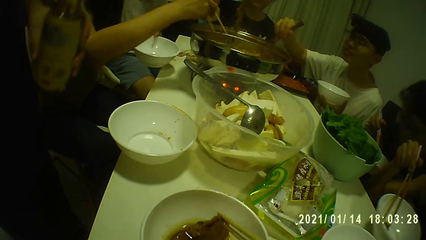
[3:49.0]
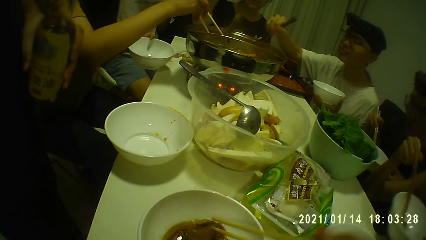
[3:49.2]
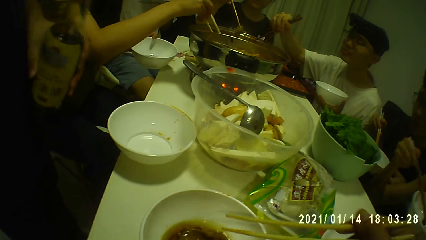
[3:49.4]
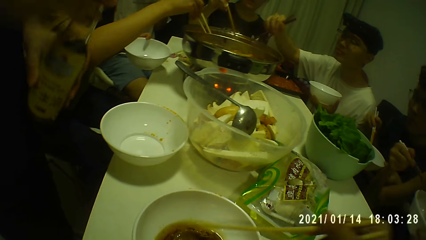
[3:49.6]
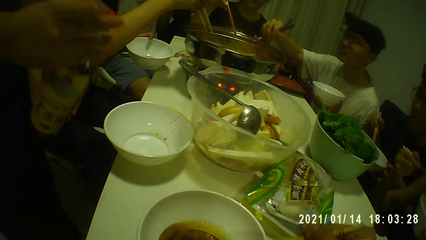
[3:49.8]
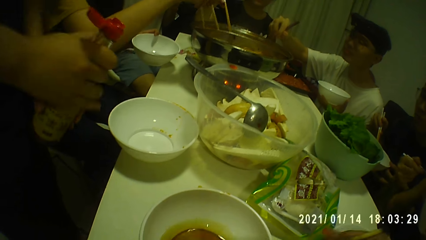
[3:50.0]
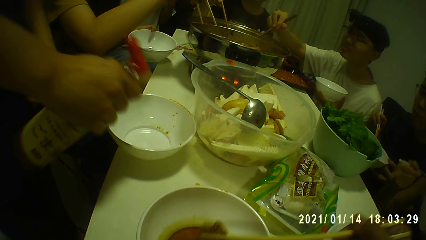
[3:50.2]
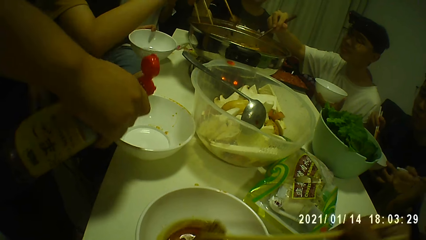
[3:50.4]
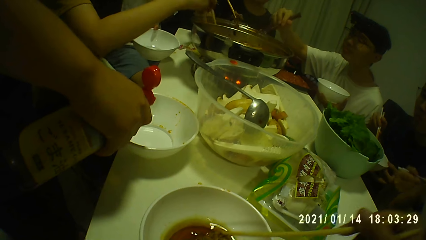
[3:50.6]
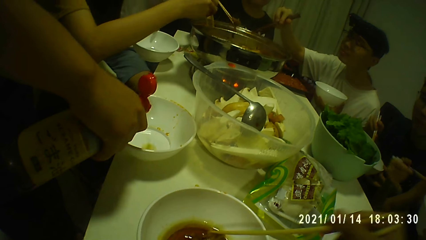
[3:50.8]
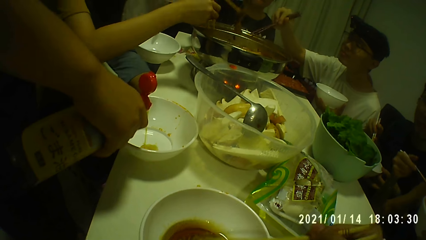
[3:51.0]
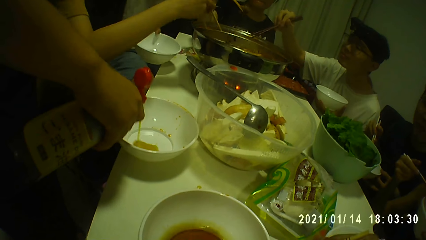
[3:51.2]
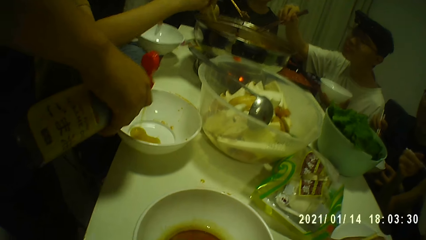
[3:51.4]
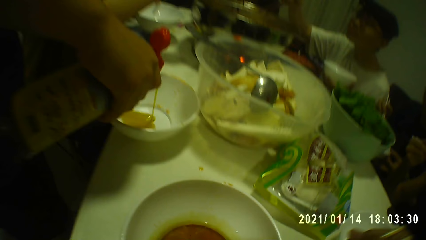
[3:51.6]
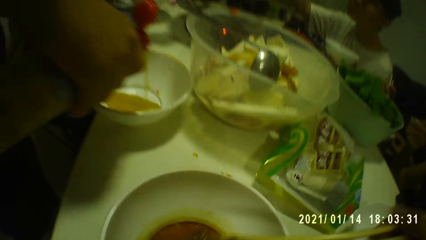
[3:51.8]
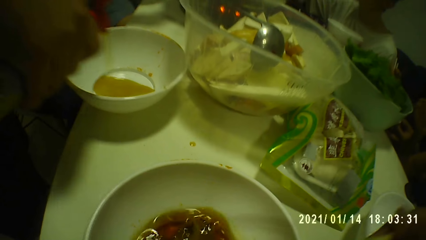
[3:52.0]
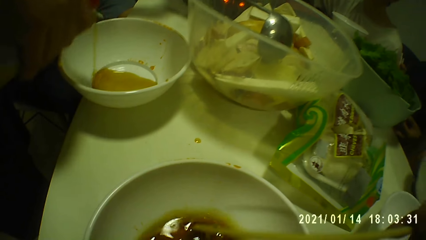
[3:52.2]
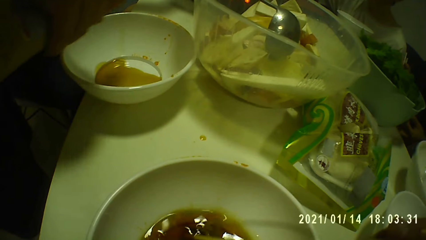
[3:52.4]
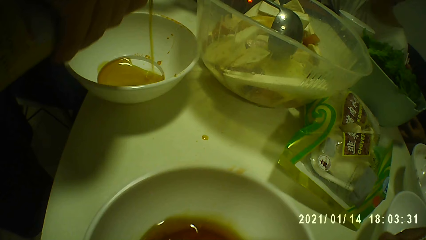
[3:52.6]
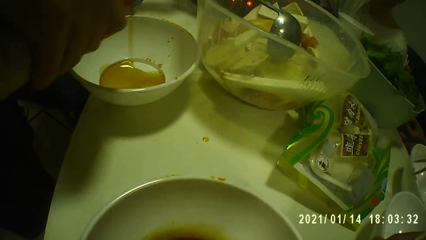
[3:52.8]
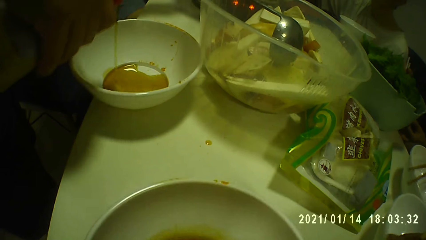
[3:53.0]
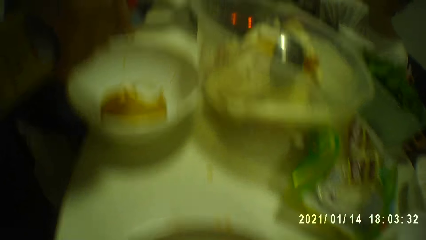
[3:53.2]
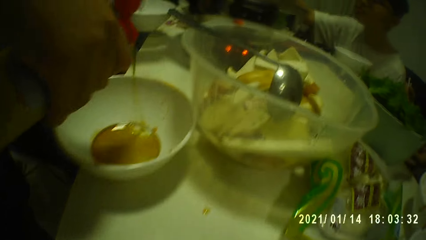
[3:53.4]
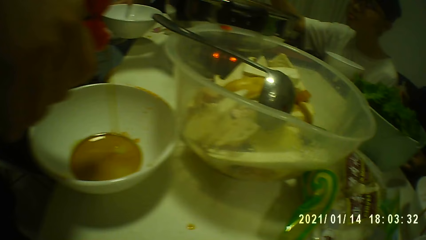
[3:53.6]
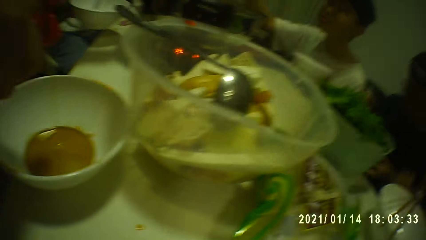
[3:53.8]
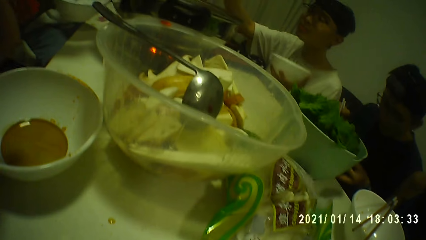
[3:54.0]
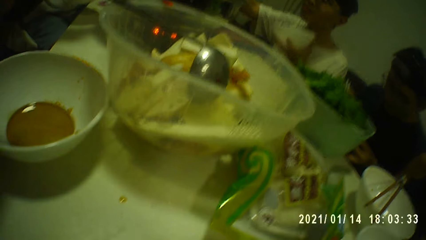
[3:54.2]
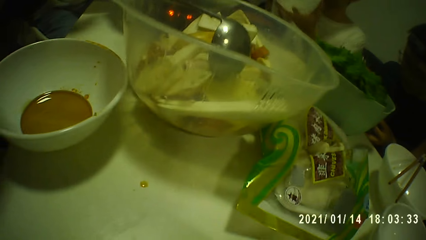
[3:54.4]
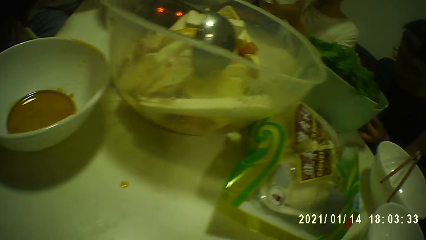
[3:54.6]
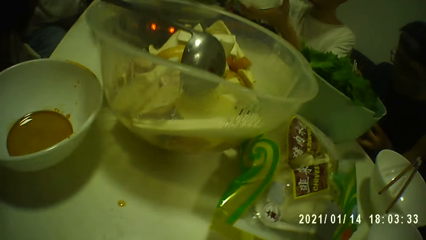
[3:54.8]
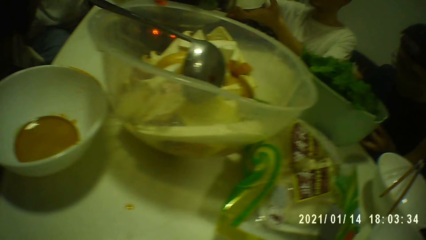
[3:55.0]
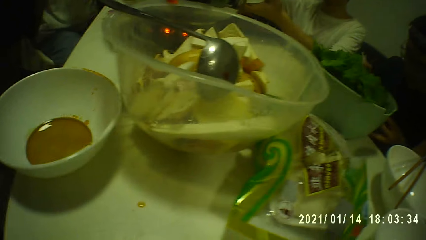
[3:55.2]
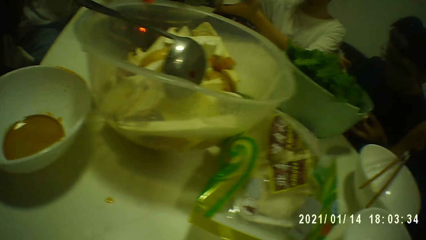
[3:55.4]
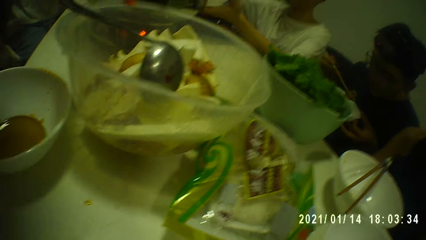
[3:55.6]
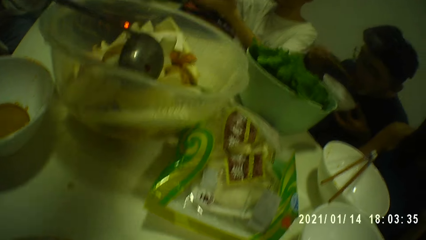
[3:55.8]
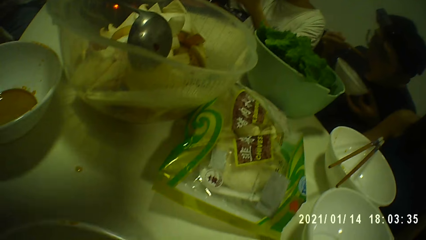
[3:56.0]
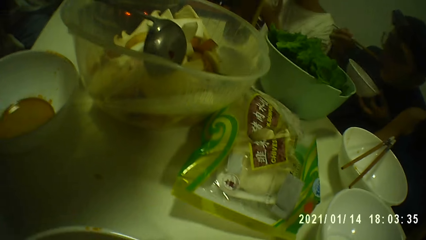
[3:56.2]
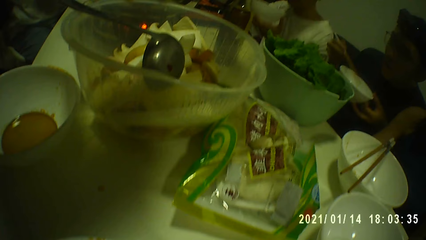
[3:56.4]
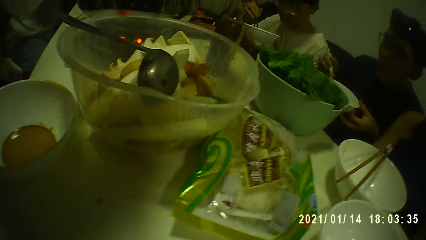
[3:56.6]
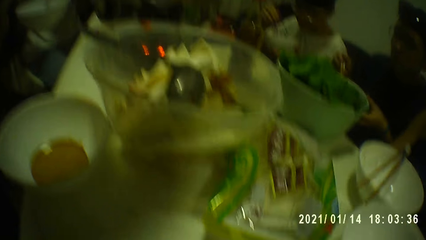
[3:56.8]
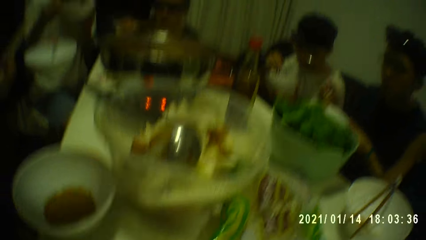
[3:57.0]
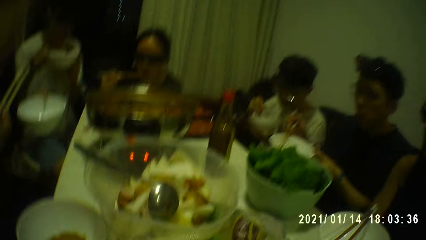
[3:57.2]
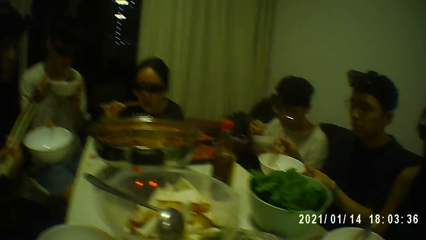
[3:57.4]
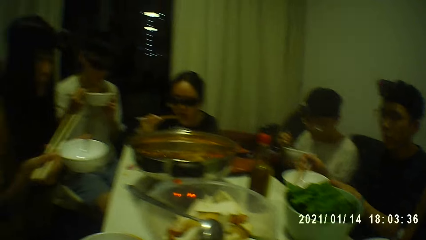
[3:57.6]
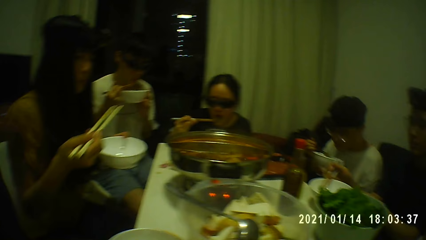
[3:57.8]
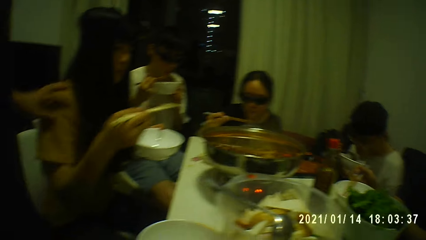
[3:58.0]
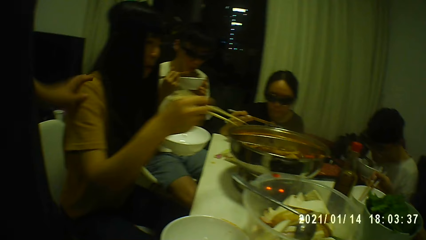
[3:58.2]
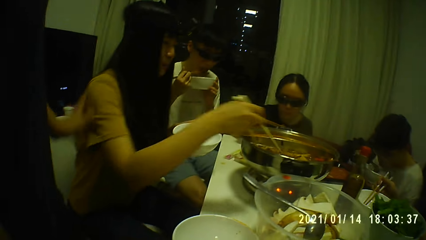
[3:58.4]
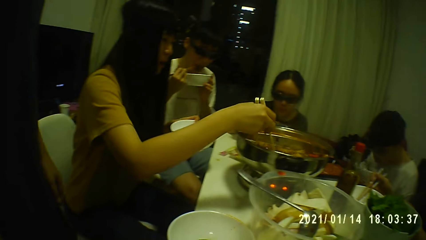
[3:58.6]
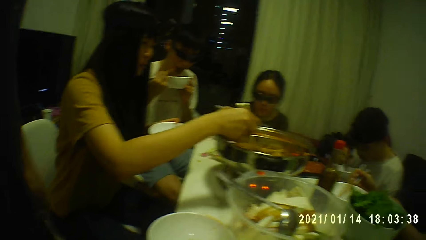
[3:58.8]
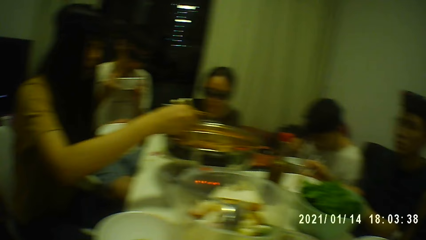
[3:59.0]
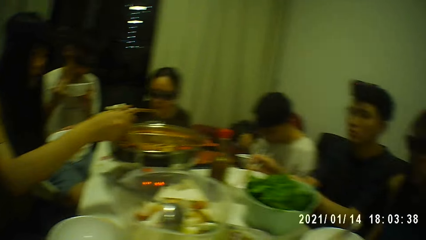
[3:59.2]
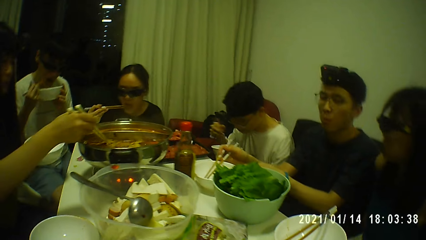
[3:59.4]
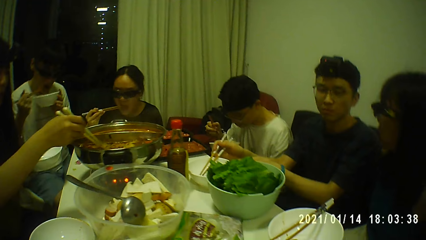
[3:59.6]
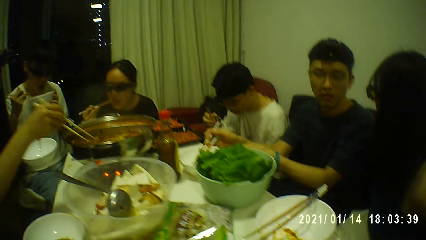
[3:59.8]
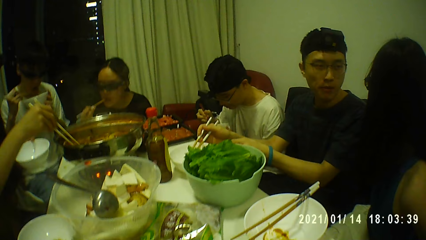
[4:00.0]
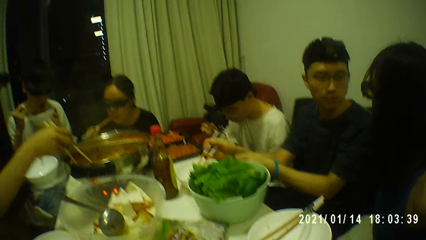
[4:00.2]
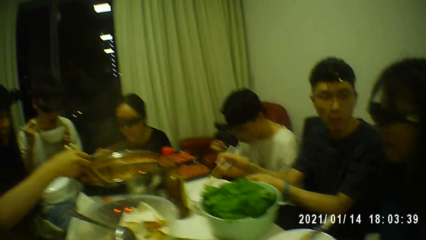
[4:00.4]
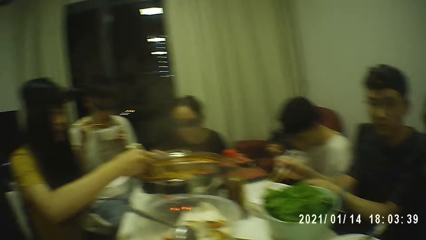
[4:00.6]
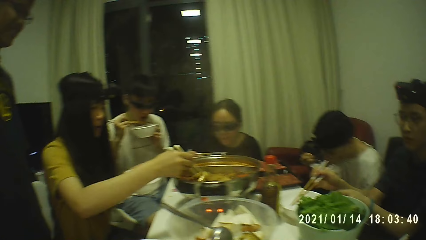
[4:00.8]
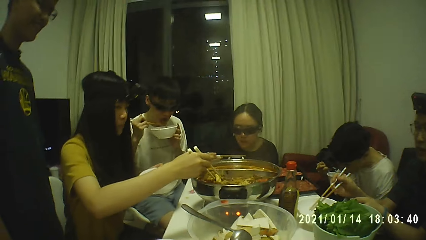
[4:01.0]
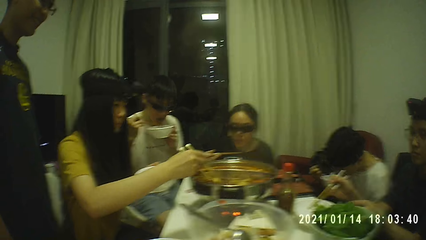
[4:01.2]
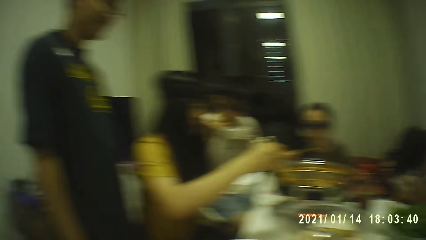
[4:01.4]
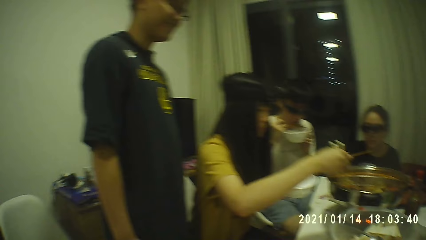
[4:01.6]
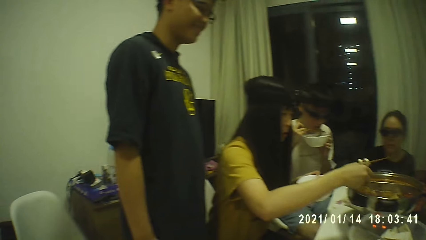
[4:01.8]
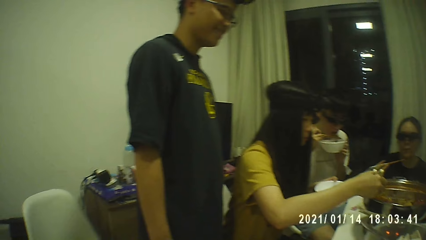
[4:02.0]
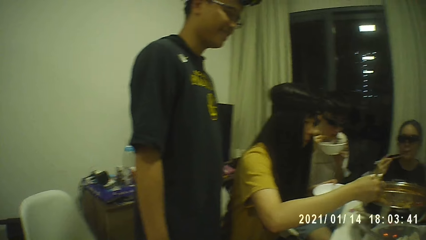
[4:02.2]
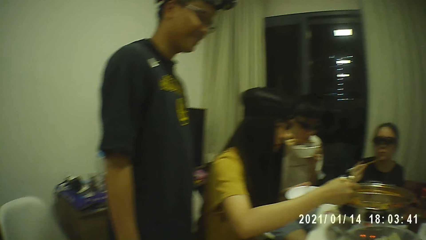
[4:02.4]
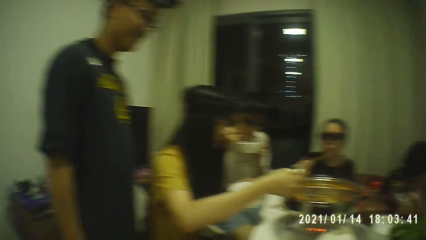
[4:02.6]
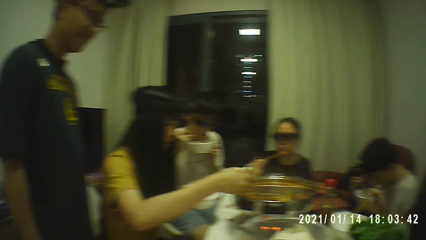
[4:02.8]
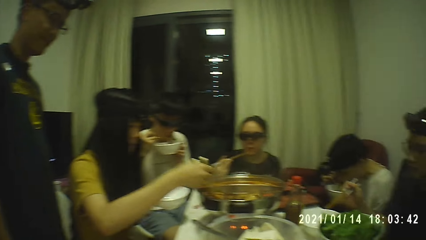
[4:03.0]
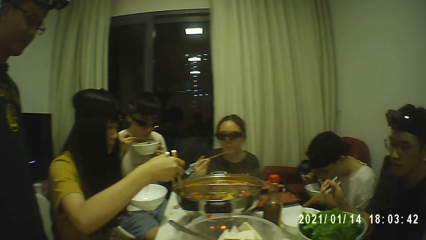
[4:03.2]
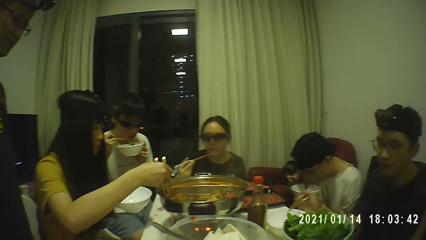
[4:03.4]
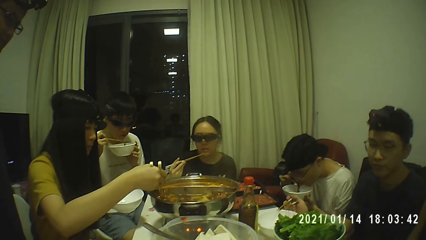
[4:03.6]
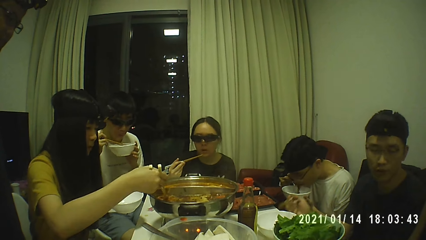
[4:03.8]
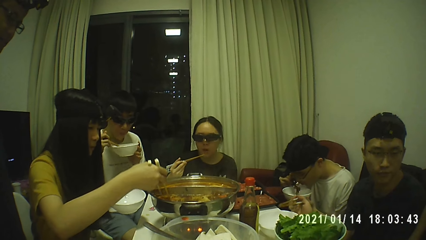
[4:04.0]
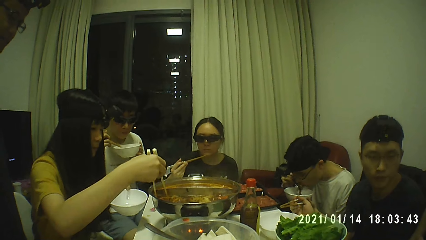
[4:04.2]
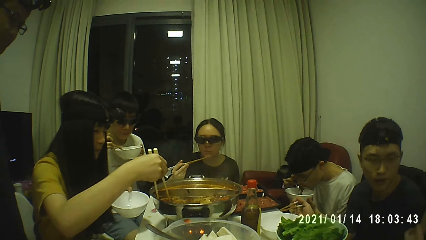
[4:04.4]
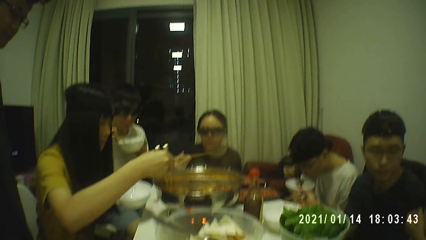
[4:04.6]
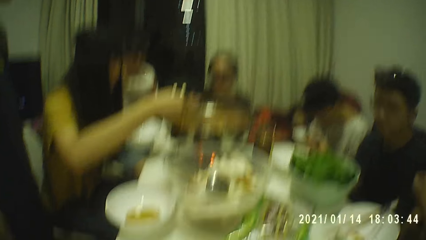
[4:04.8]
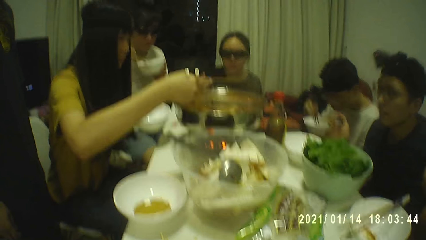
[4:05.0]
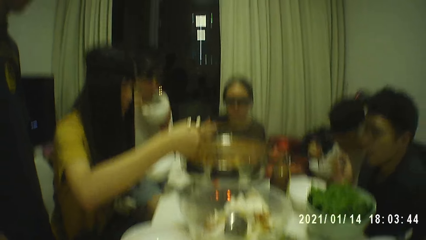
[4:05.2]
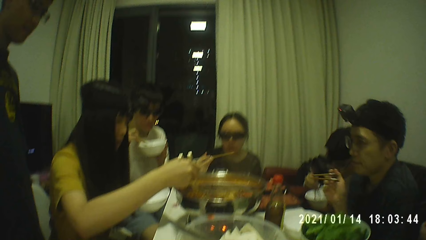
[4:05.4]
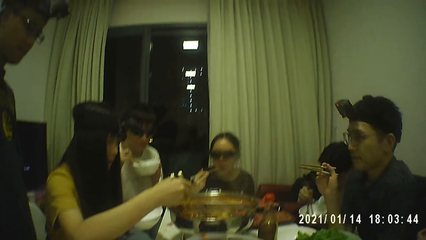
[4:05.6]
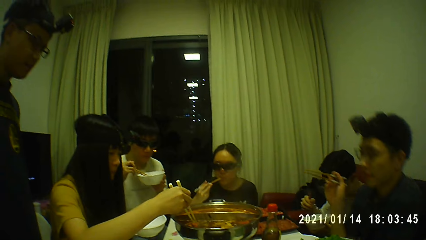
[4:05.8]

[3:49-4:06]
The man opens the bottle of sauce or tomato paste with his left hand. The man pours some sauce into the plate from the bottle with his right hand. The man puts the tomato paste on a table. The man touches a woman. The woman stirs the hot pot with the chopsticks. A person picks food with a chopstick from a cooking pot.
